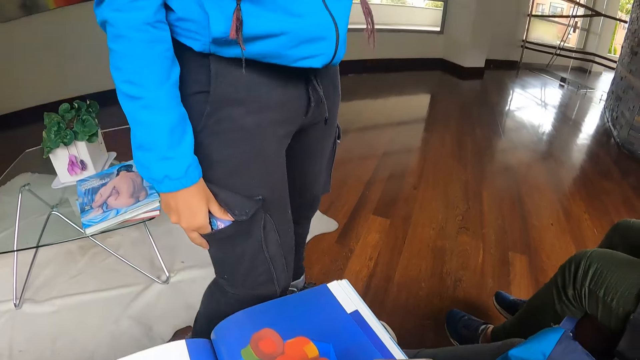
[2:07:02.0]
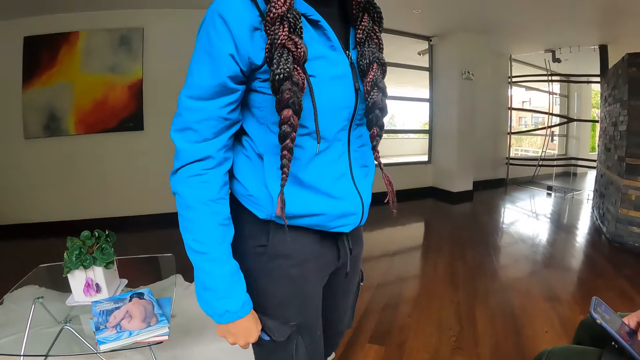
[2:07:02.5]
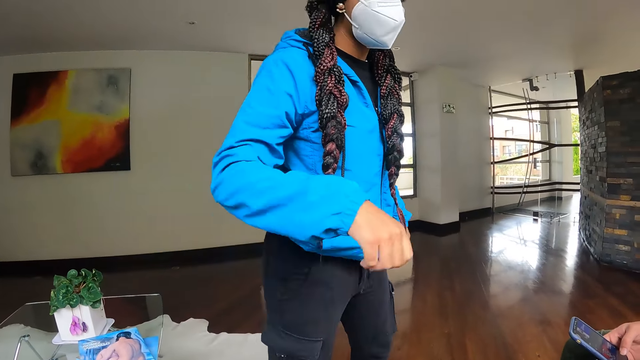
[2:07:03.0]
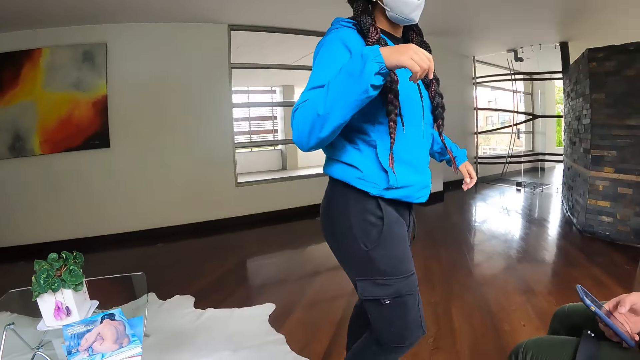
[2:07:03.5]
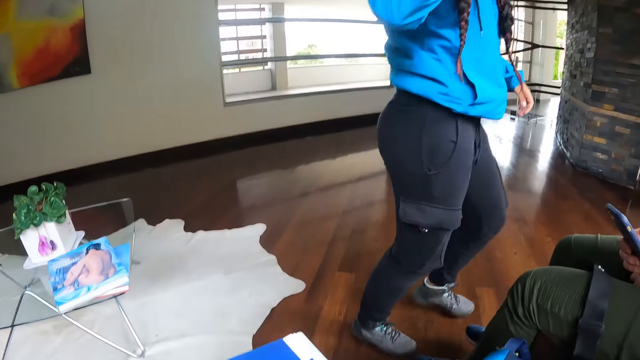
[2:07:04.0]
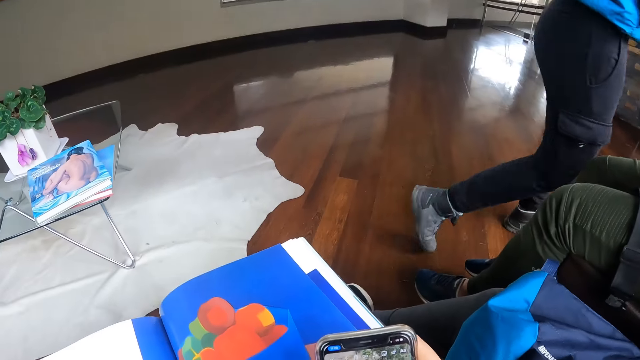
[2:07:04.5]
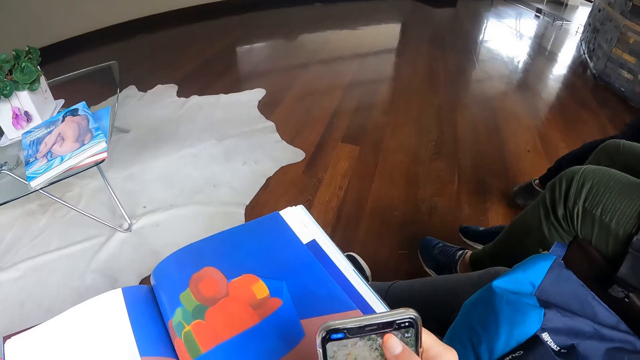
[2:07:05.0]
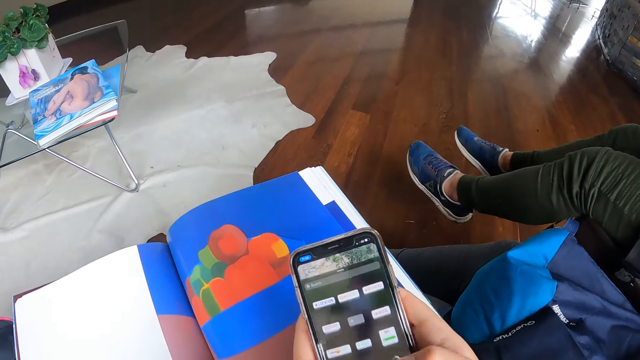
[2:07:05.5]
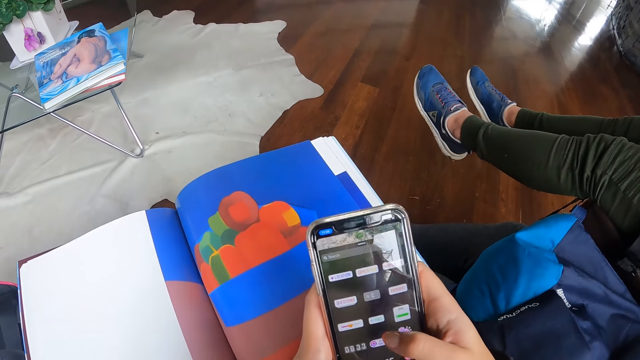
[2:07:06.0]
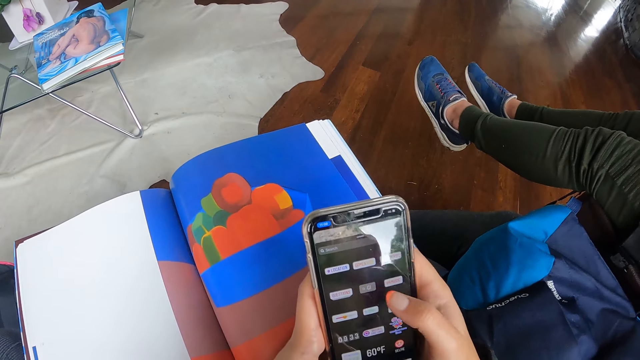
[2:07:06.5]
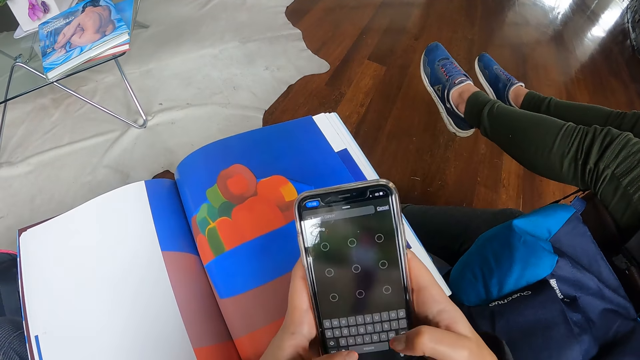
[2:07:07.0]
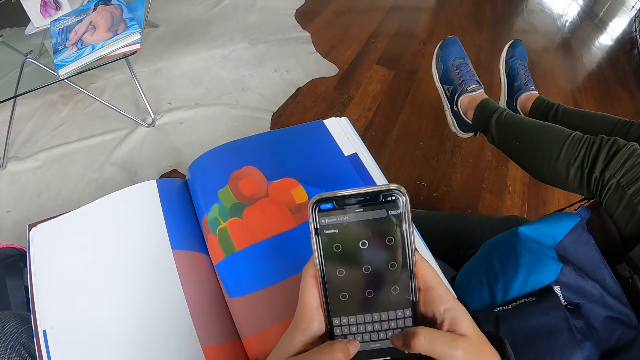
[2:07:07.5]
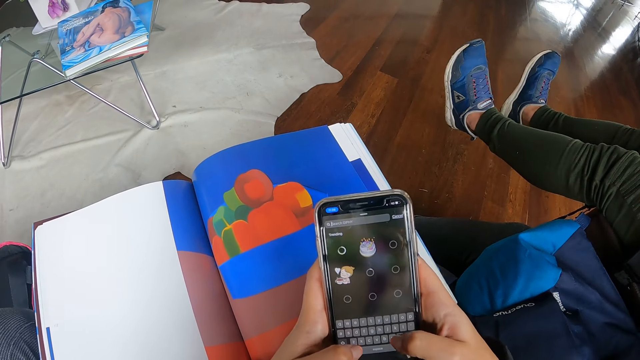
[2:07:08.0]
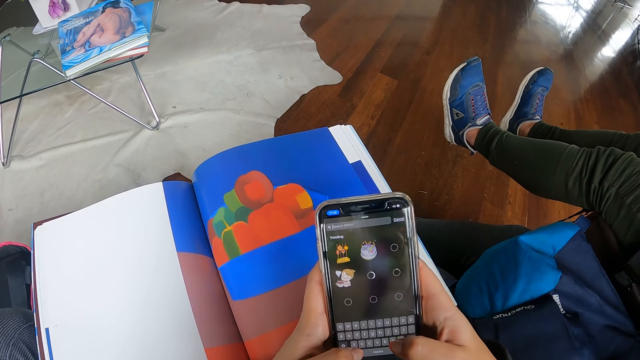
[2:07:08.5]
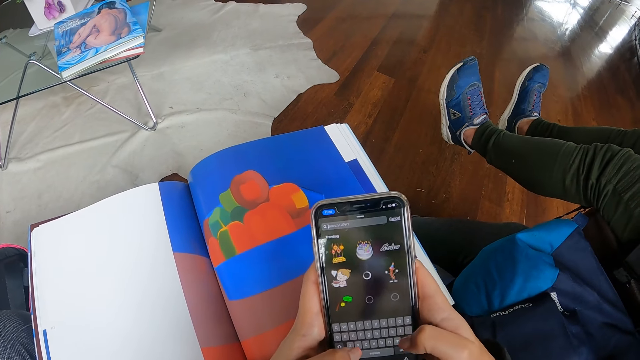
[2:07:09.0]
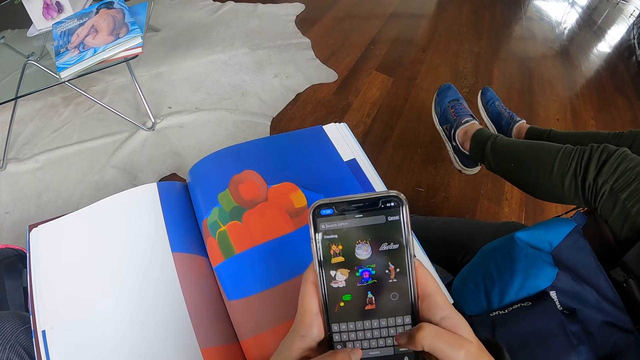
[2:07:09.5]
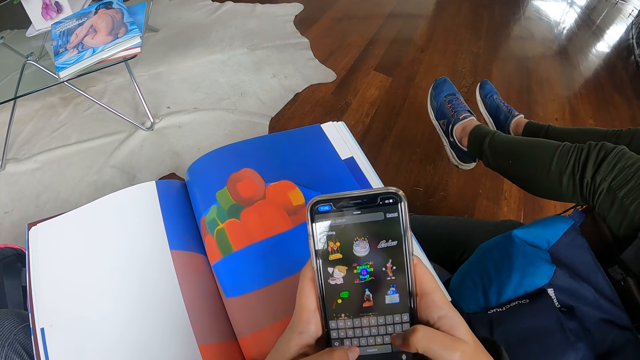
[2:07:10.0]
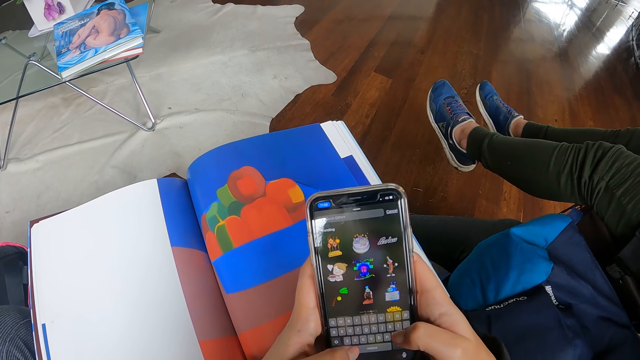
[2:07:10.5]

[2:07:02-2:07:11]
The woman puts a phone in her pocket with her right hand.

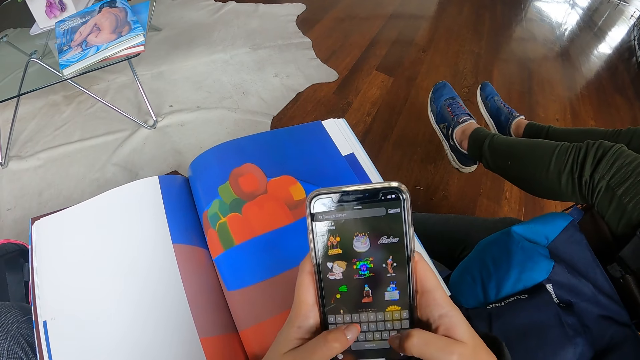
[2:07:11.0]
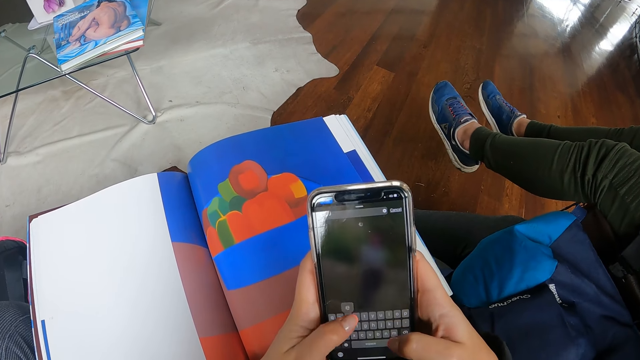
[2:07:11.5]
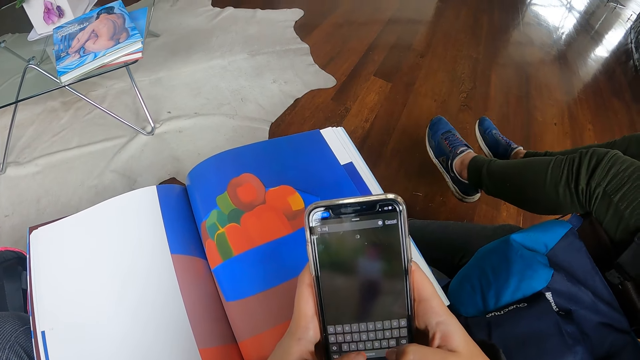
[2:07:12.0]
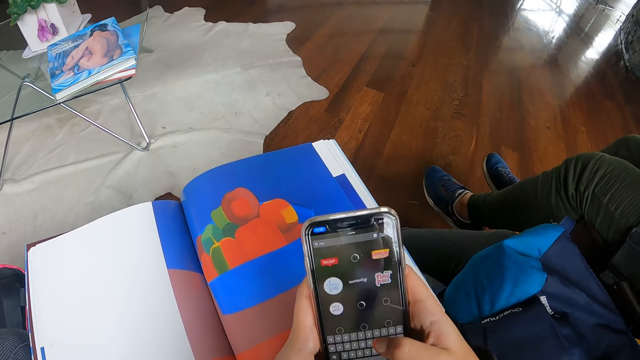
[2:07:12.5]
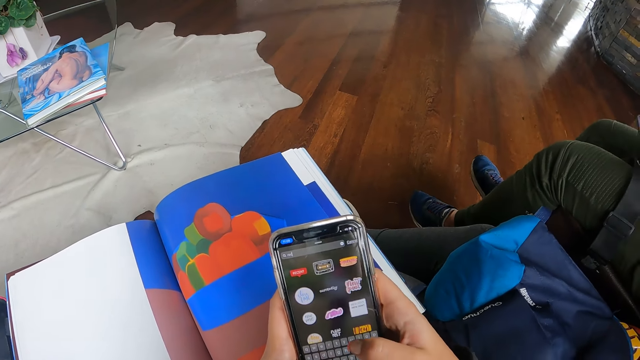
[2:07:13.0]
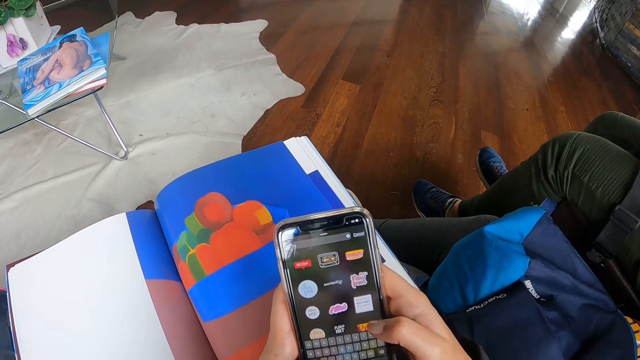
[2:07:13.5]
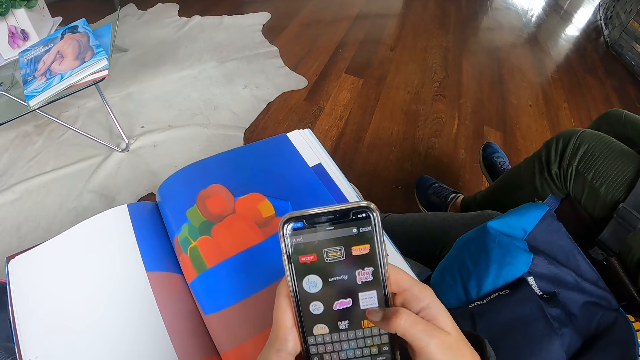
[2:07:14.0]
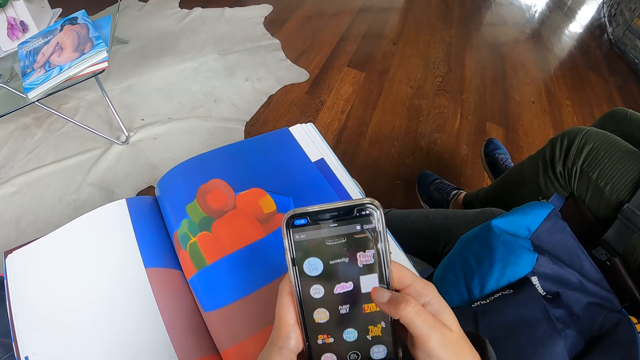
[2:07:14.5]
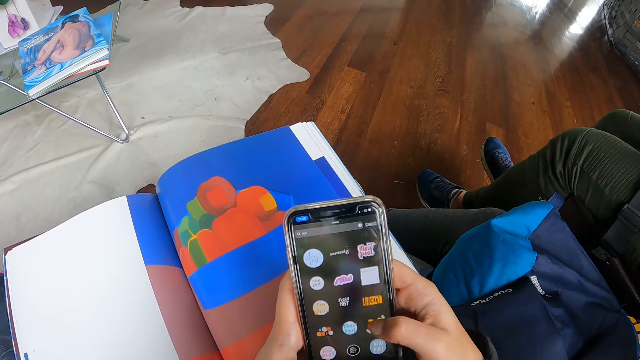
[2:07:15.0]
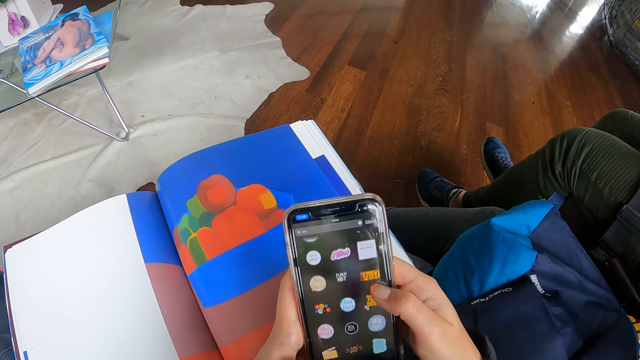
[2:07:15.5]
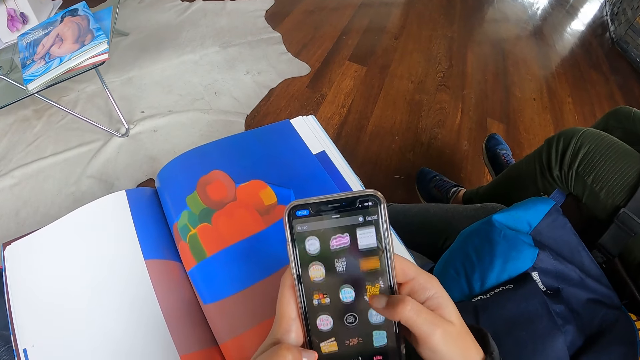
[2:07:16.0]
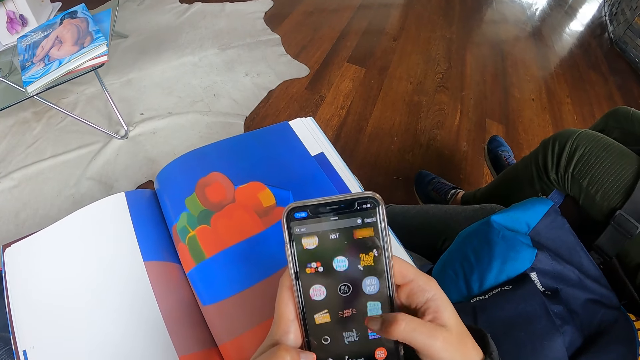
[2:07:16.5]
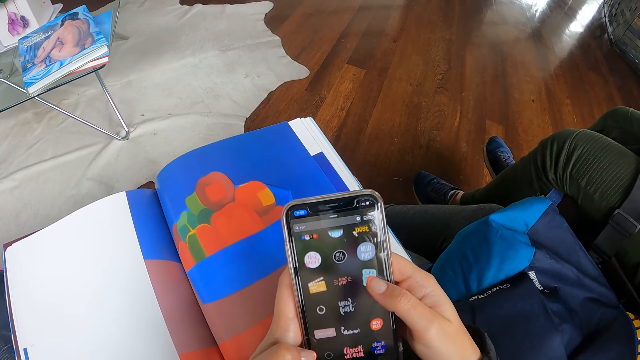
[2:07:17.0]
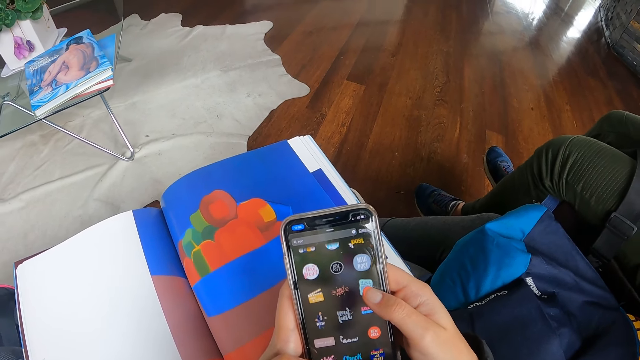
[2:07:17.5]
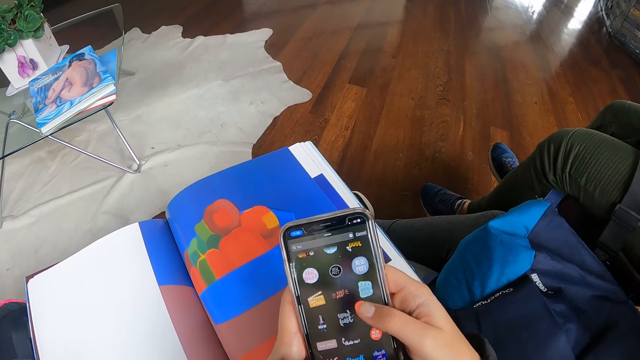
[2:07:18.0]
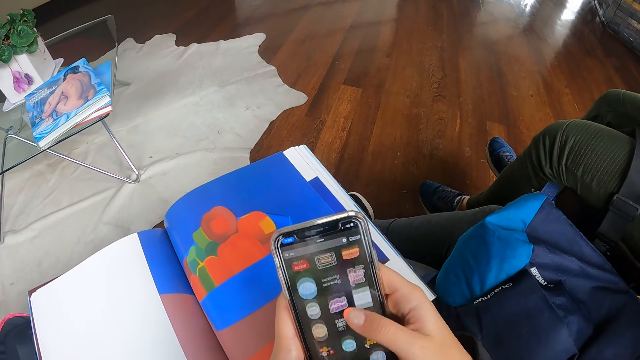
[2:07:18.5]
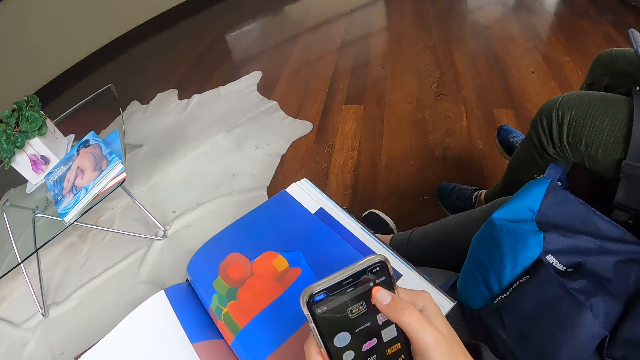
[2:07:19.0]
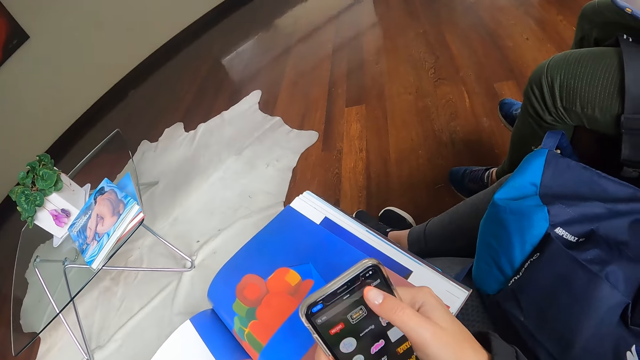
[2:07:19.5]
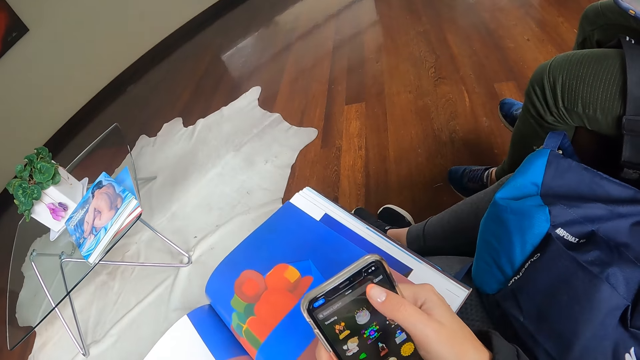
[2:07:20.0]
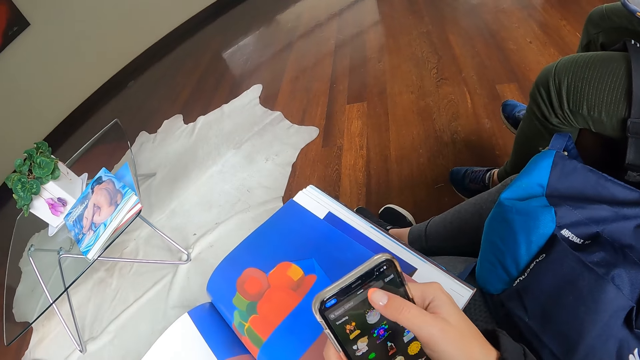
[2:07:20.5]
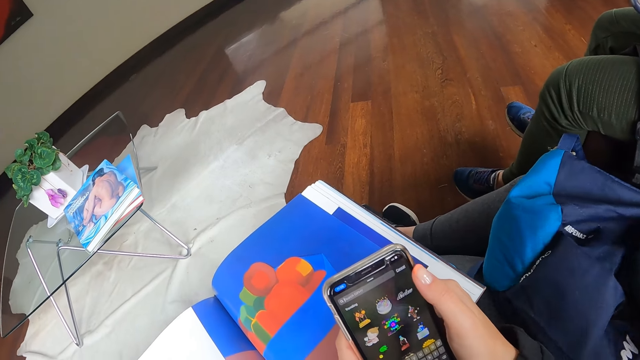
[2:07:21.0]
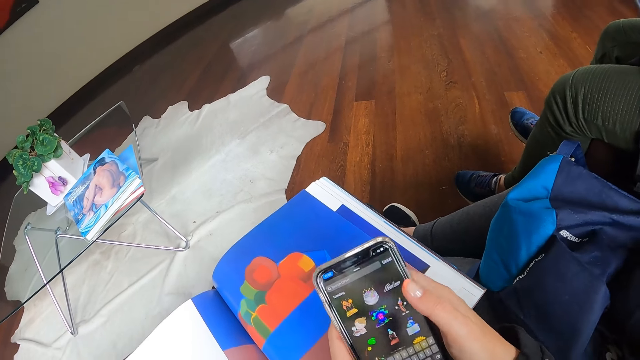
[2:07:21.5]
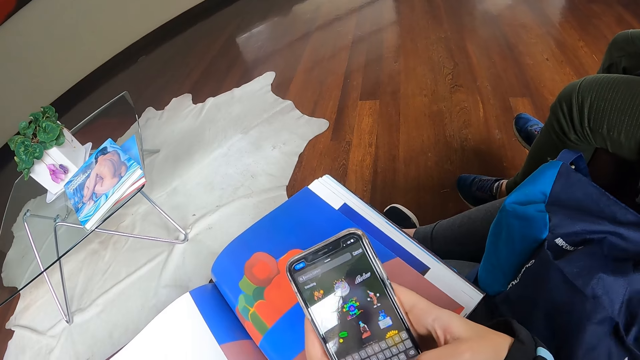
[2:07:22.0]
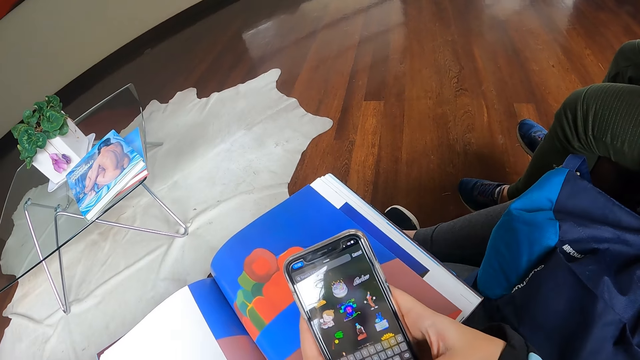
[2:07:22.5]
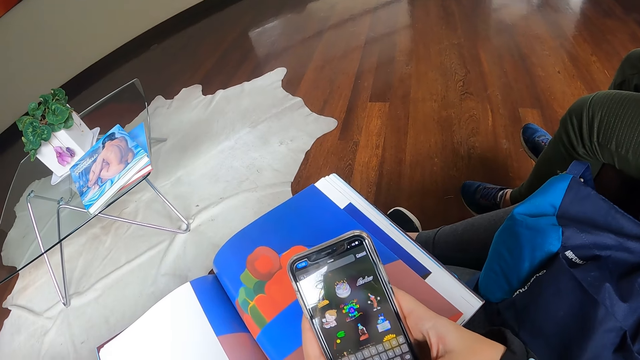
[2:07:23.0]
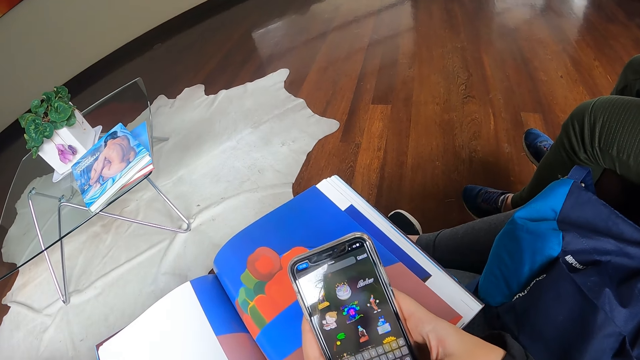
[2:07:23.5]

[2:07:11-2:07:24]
The camera wearer types on the phone and scrolls on the phone. A woman adjusts a bag on her lap with her left hand. The camera wearer touches the phone.
